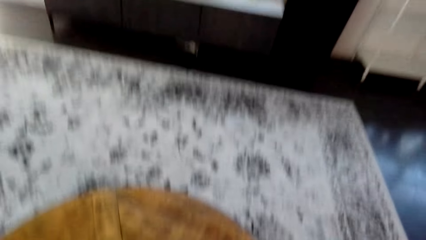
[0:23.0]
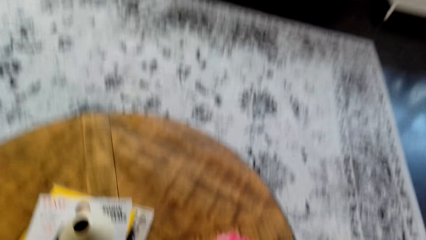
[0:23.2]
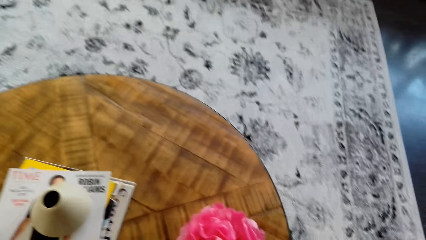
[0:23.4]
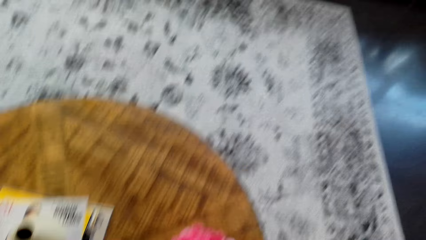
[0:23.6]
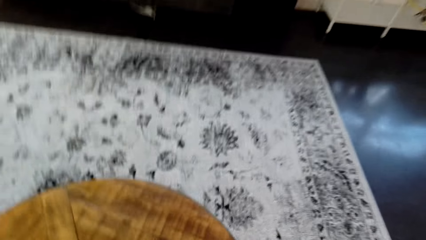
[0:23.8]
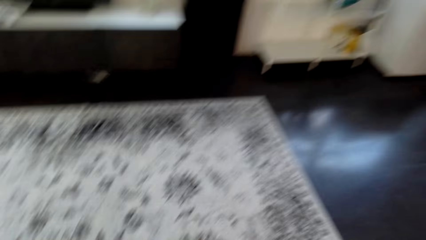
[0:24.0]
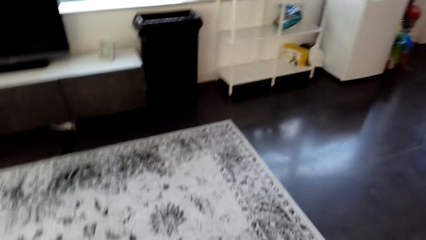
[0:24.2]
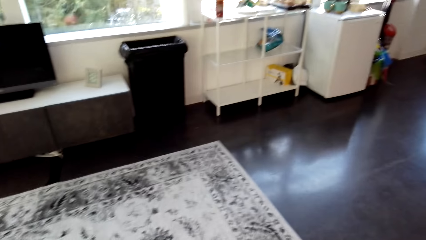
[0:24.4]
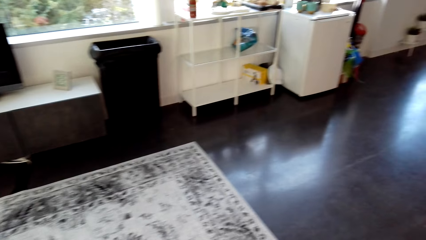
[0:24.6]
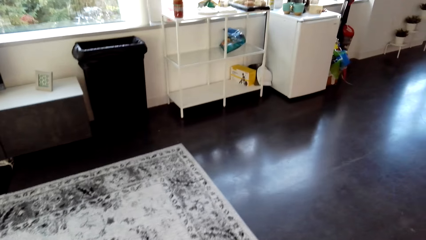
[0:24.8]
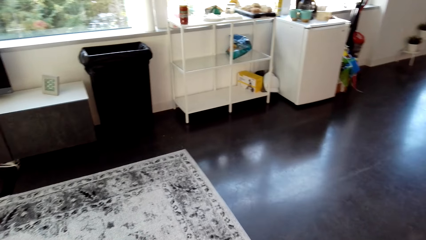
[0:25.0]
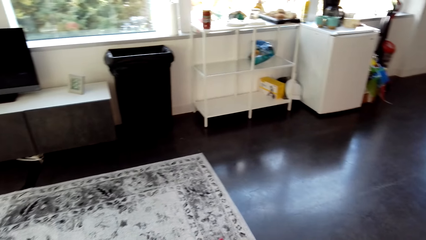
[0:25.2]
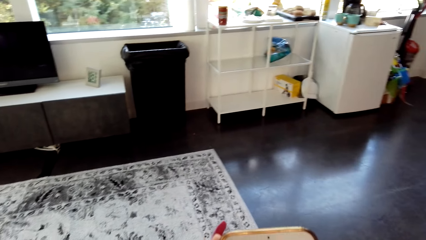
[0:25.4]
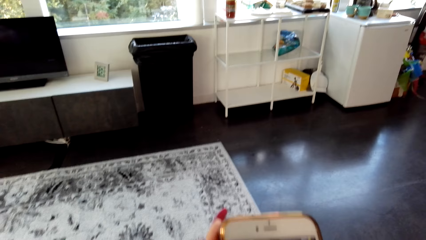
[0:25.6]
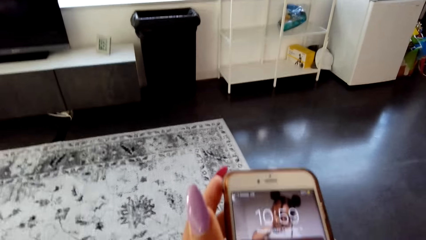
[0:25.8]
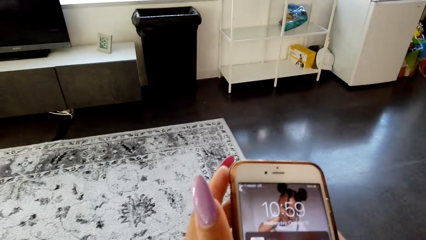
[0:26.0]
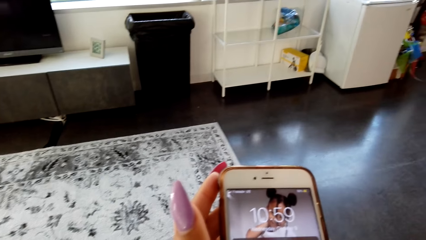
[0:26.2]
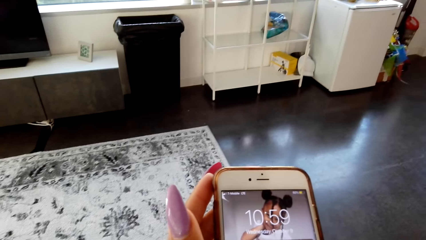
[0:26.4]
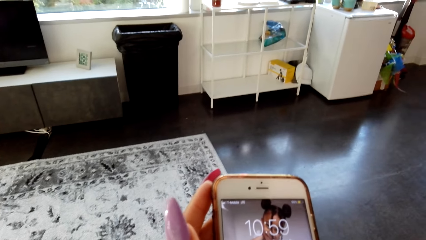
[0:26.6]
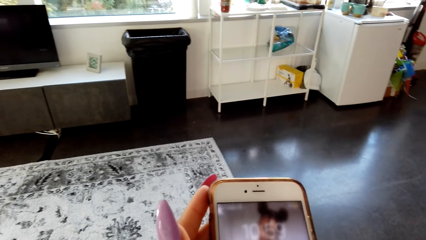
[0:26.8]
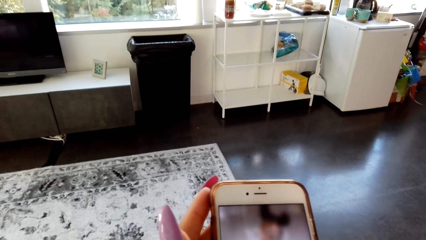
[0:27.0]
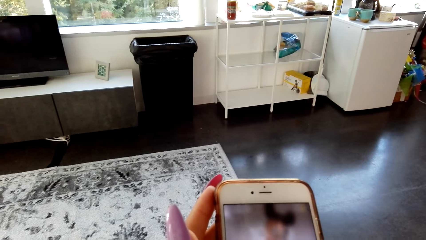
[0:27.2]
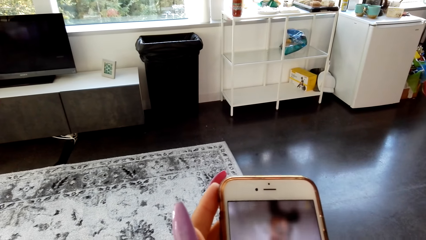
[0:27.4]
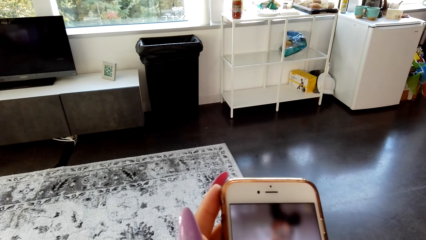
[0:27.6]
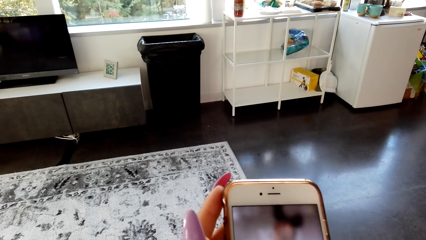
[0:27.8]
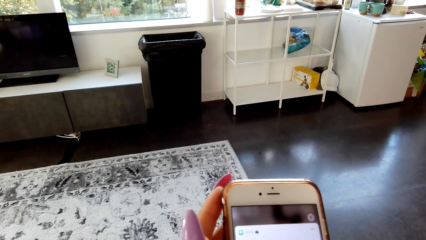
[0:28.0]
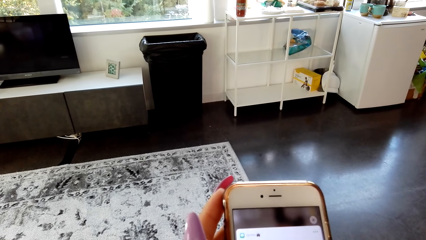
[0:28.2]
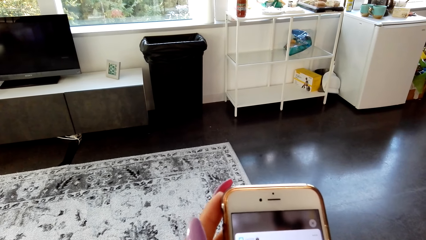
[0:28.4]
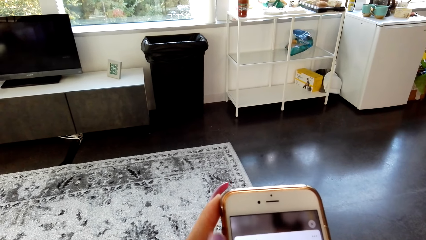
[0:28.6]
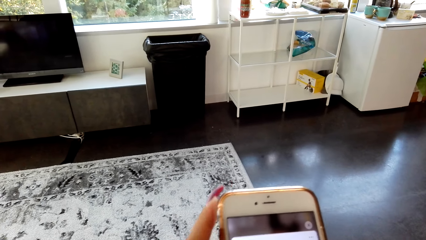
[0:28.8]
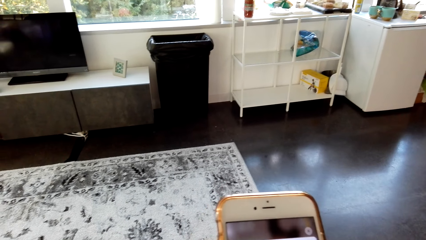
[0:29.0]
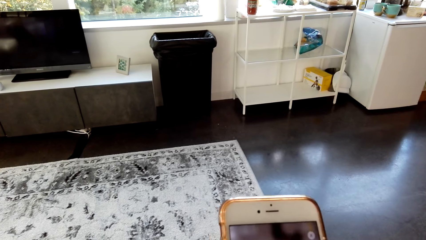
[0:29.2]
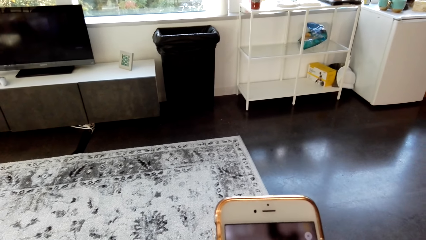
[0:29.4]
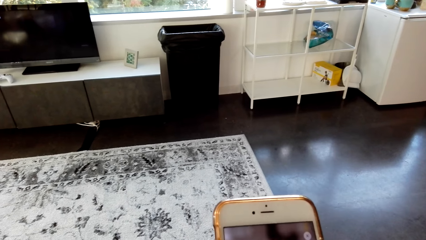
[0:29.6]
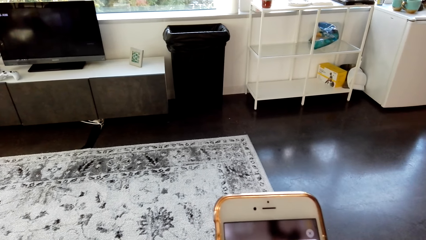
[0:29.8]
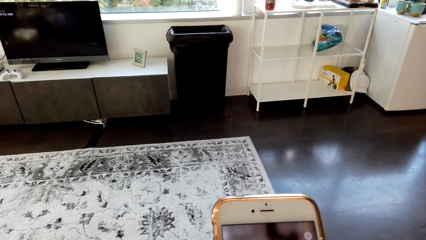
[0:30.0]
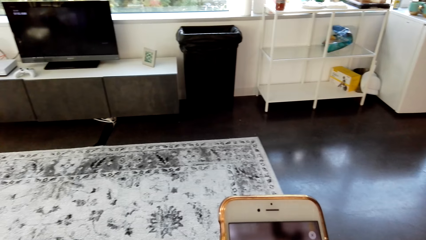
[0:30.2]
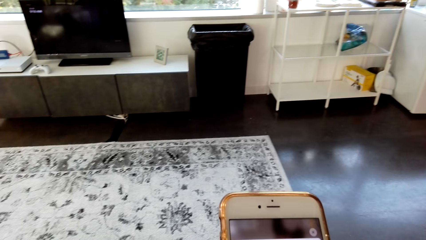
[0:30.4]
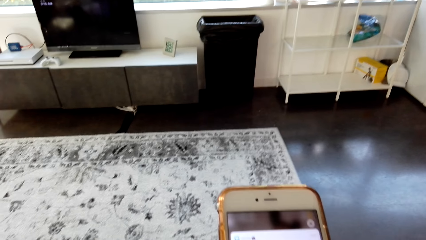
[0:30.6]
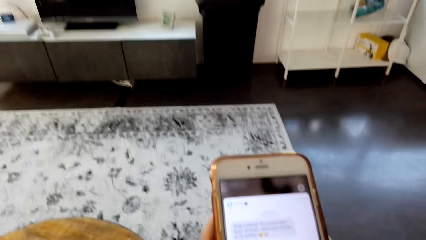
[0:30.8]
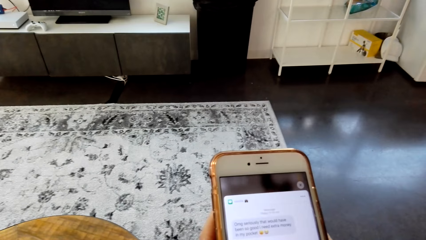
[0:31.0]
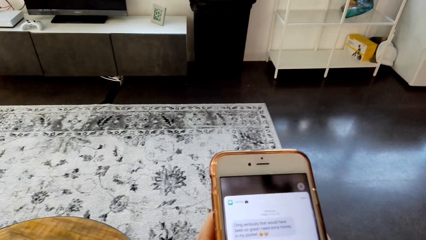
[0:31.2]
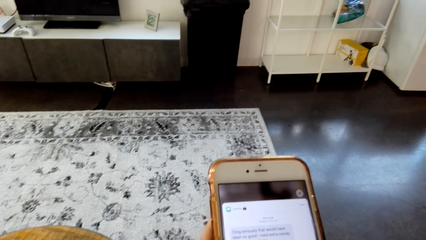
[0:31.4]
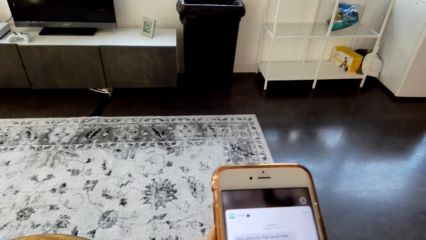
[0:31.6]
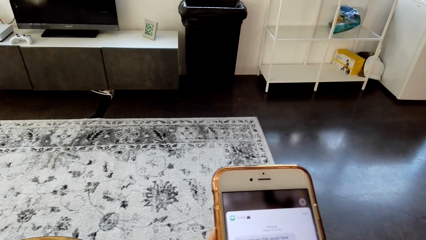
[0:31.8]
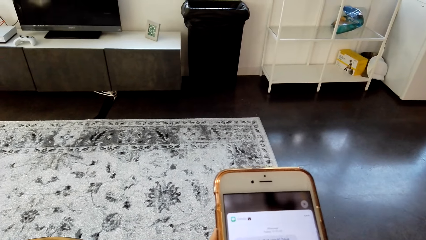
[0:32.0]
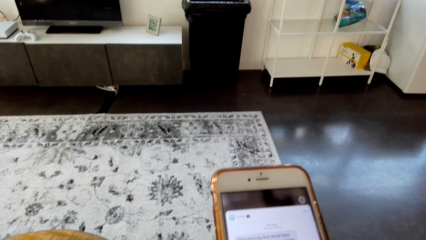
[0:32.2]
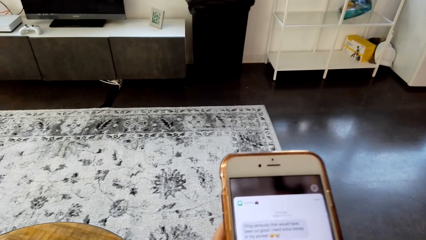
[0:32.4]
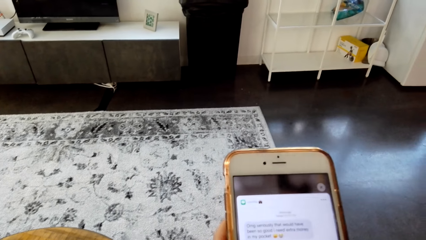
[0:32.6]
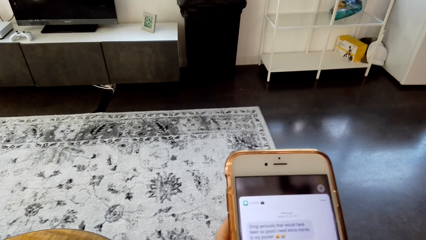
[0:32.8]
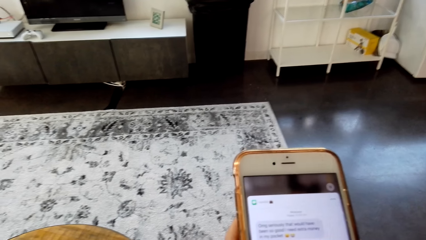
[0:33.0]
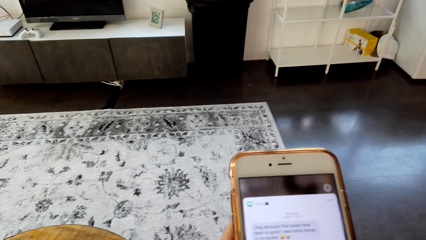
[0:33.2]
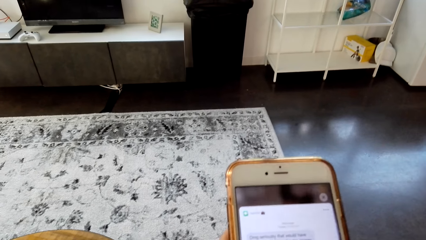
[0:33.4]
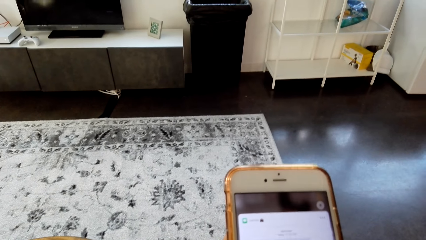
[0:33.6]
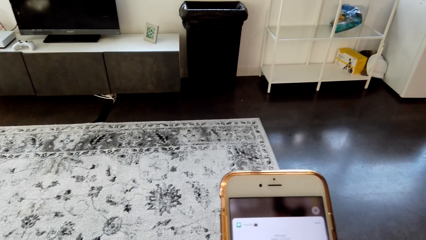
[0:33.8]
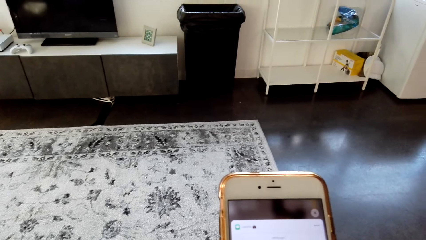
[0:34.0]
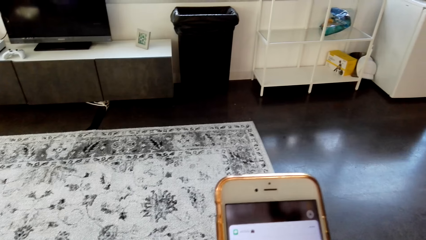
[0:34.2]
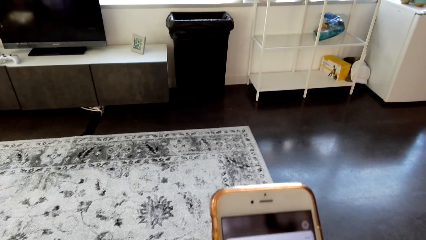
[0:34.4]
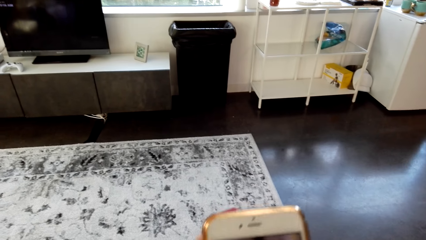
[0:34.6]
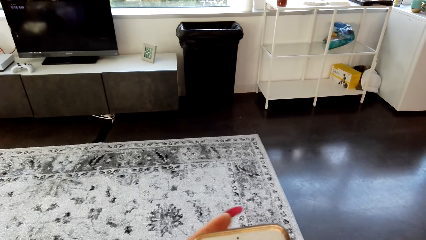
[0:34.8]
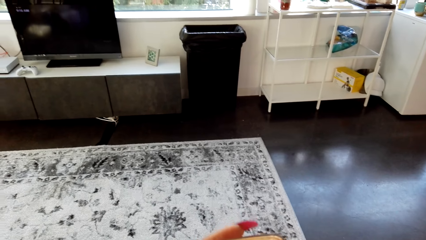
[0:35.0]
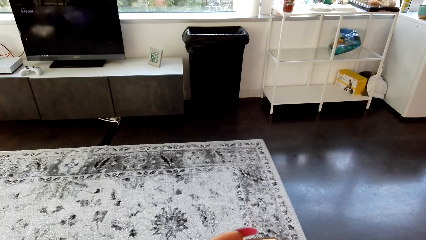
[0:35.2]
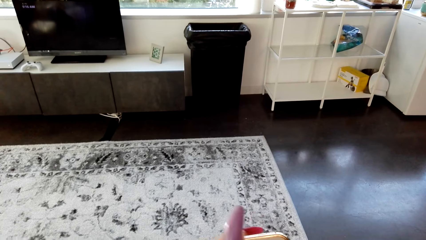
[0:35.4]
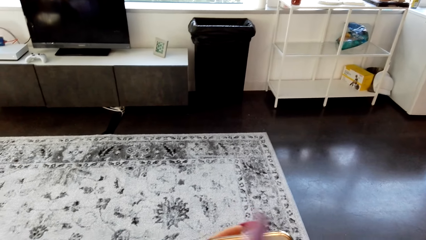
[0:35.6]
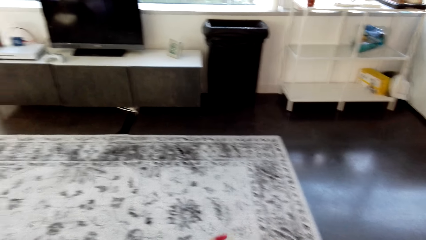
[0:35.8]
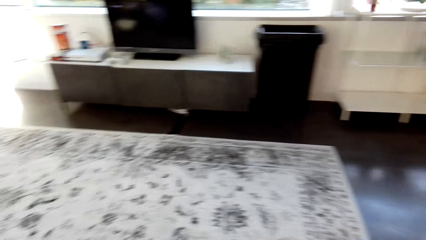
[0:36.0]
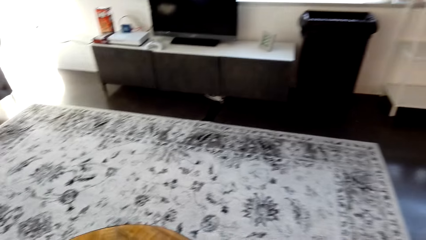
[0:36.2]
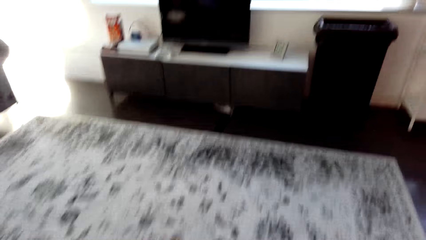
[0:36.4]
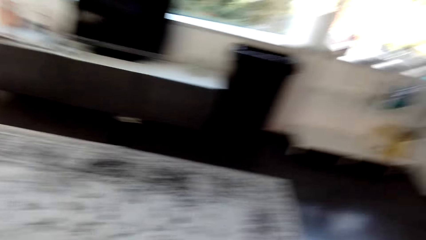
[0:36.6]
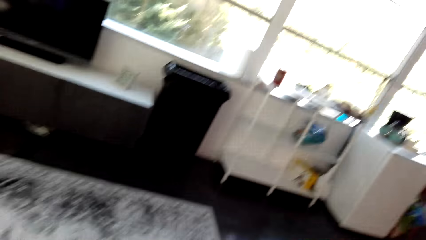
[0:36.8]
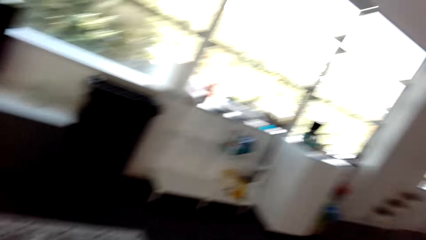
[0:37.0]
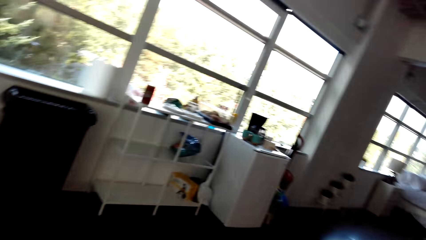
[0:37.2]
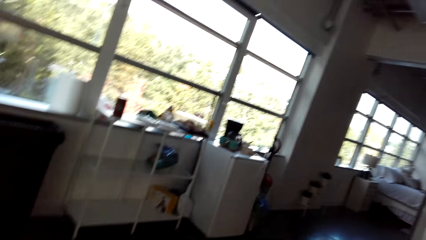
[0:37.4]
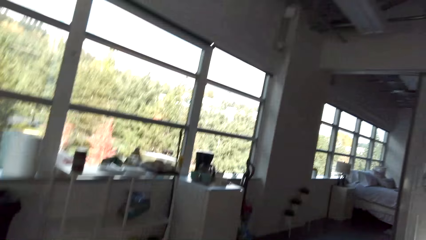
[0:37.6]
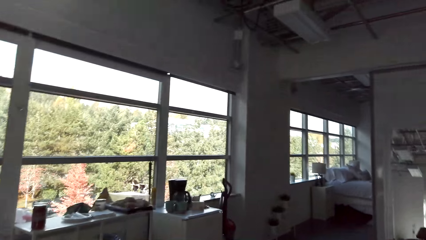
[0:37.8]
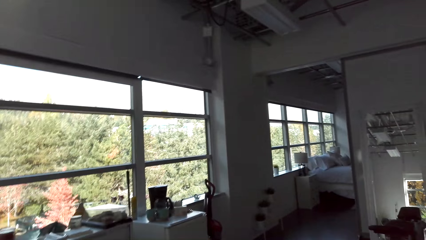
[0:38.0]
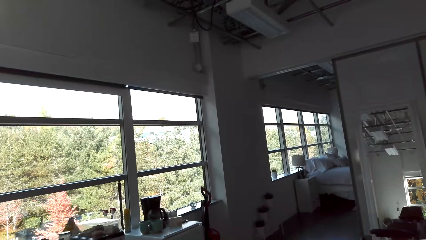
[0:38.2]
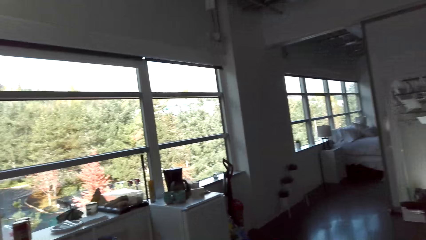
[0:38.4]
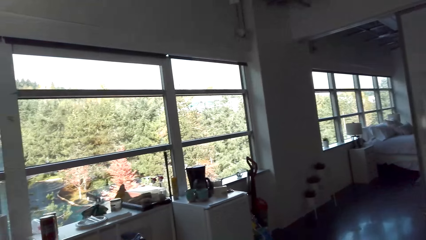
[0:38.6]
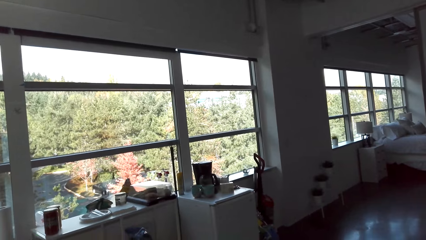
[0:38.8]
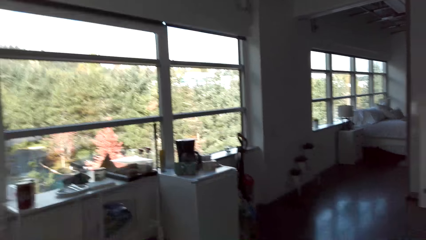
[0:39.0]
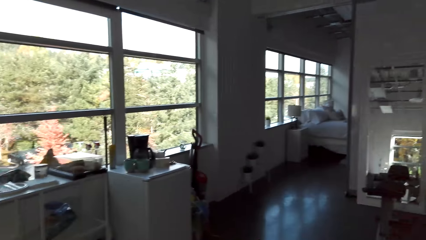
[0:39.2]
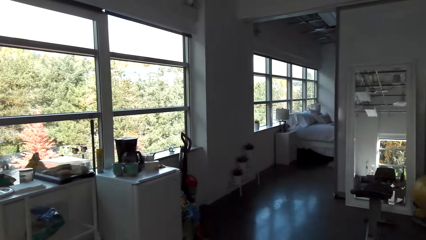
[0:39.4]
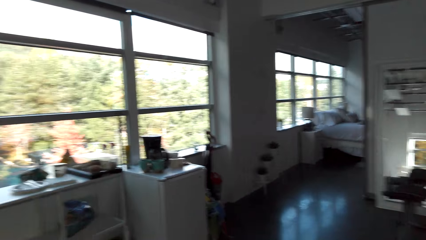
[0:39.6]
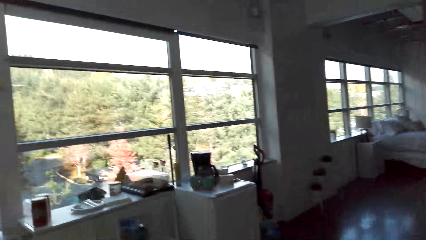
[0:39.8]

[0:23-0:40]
The camera wearer turns the camera. She operates her phone. She unlocks the phone. She walks around the room.
